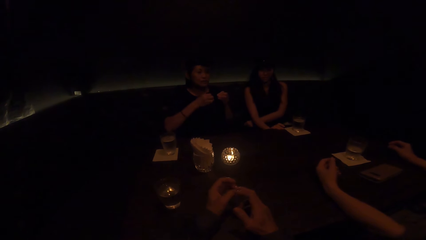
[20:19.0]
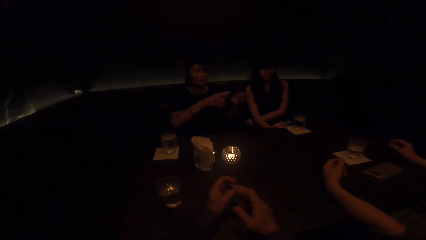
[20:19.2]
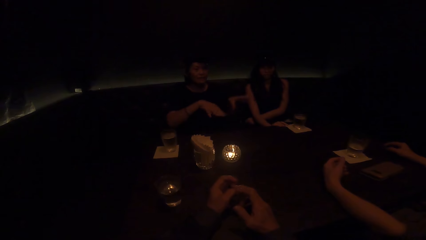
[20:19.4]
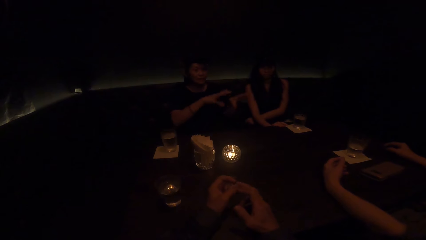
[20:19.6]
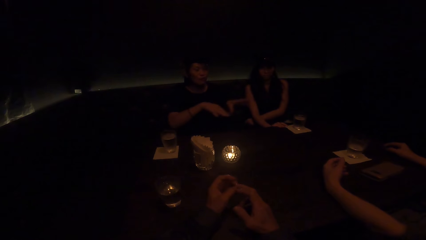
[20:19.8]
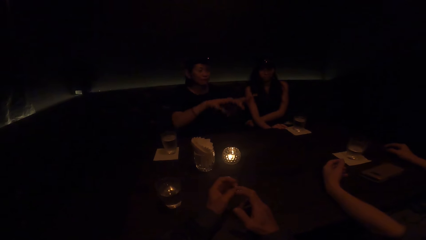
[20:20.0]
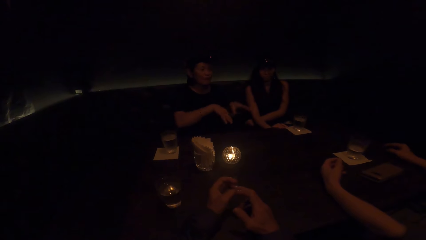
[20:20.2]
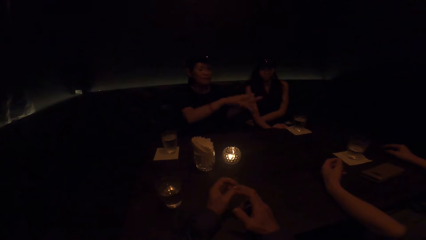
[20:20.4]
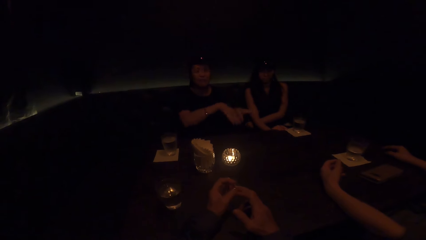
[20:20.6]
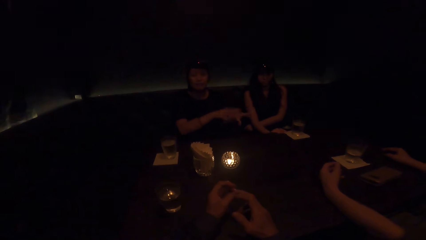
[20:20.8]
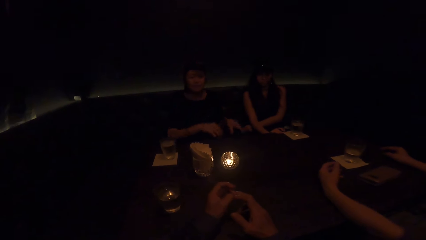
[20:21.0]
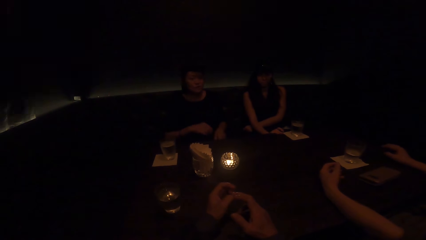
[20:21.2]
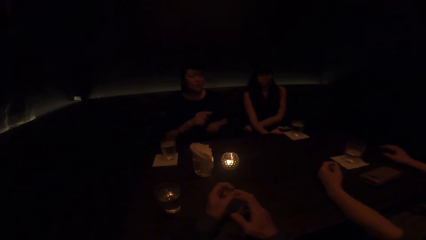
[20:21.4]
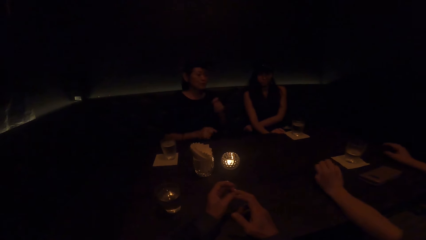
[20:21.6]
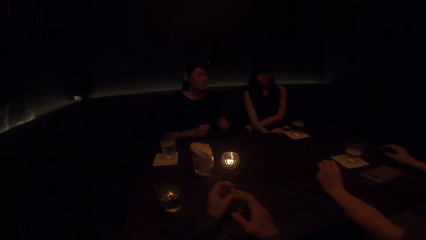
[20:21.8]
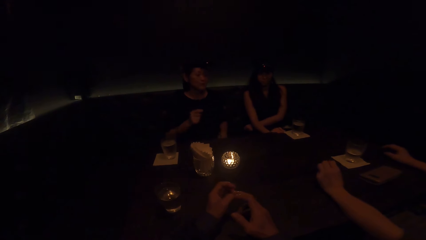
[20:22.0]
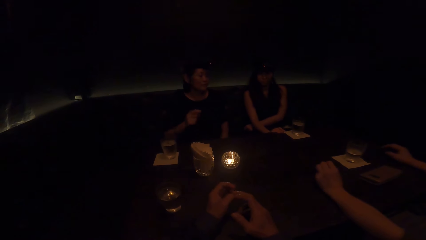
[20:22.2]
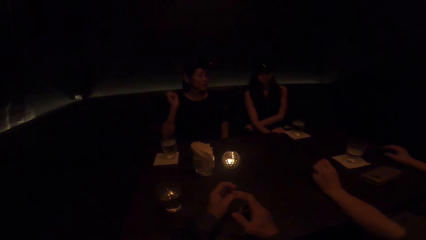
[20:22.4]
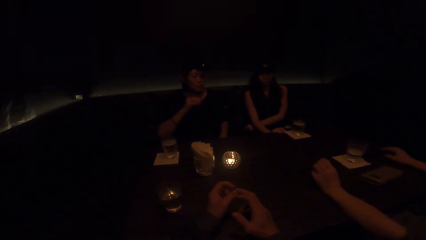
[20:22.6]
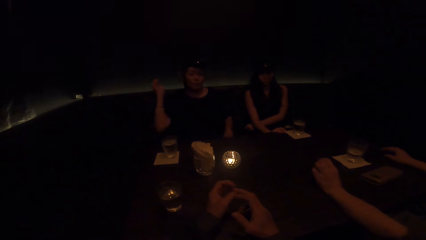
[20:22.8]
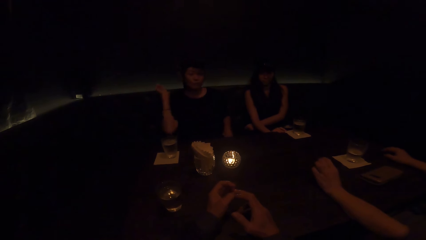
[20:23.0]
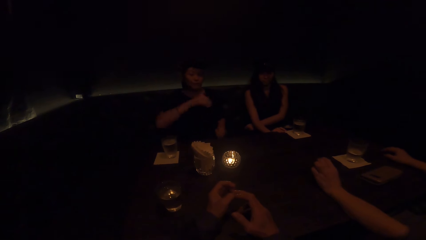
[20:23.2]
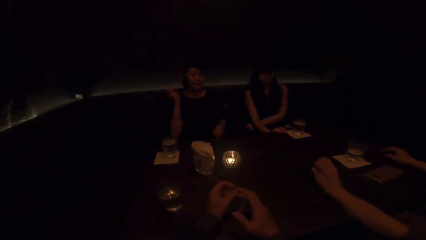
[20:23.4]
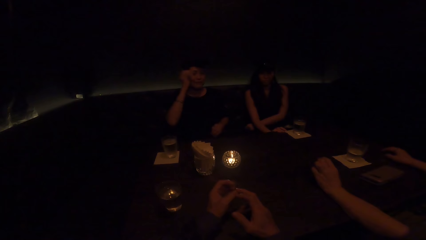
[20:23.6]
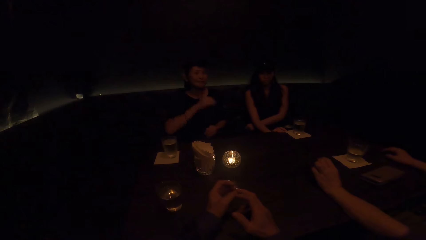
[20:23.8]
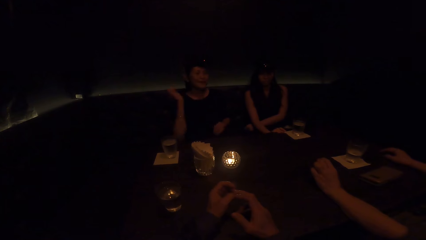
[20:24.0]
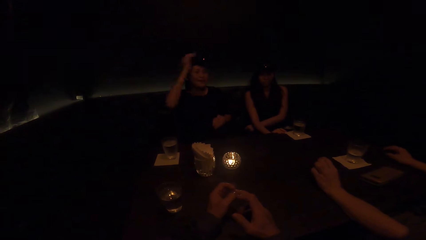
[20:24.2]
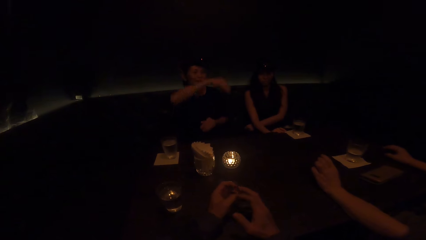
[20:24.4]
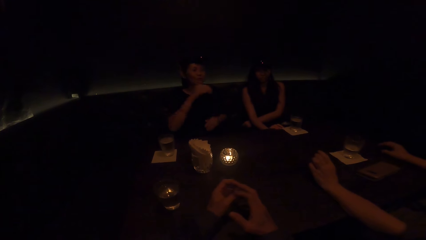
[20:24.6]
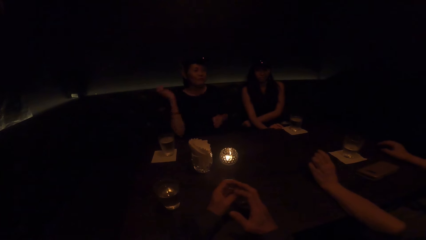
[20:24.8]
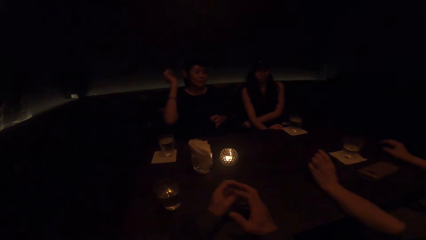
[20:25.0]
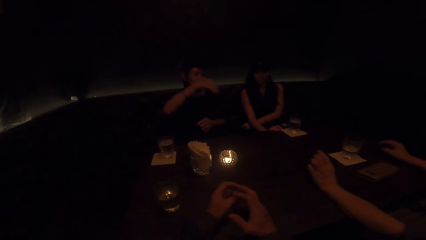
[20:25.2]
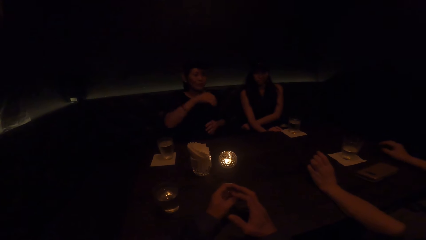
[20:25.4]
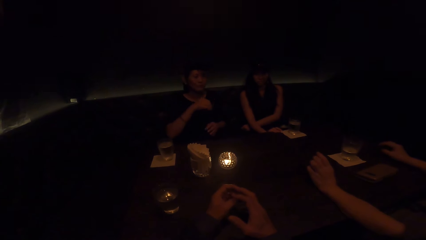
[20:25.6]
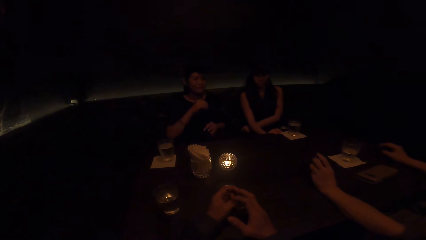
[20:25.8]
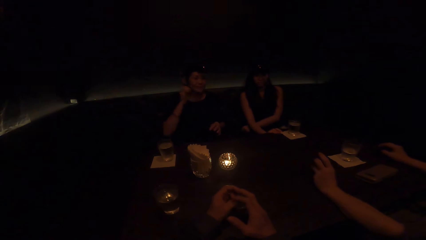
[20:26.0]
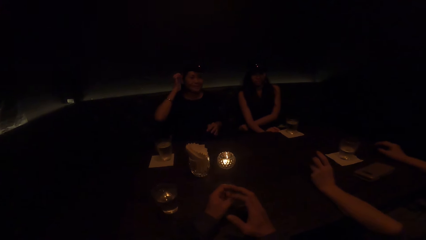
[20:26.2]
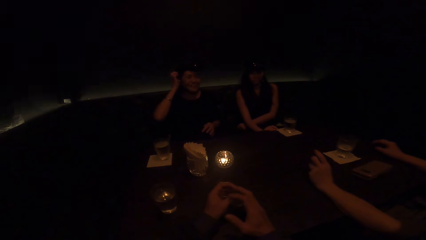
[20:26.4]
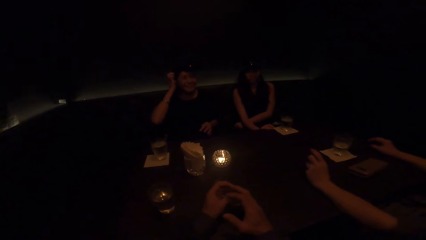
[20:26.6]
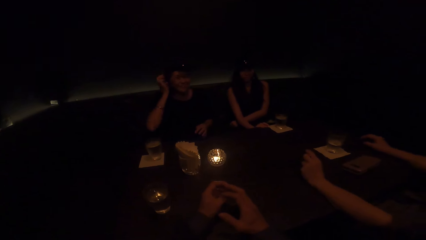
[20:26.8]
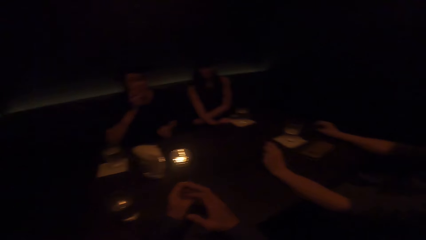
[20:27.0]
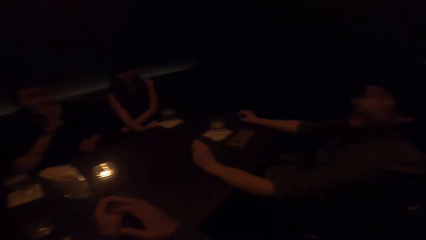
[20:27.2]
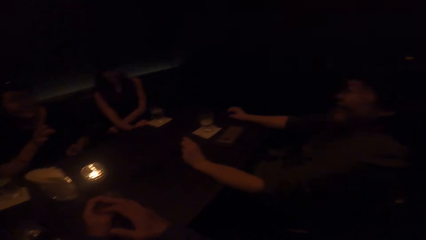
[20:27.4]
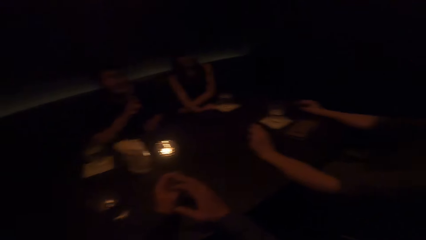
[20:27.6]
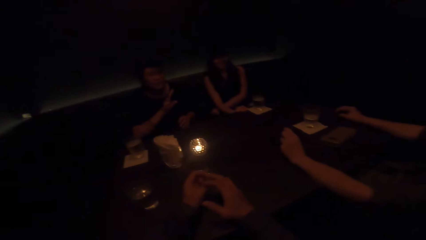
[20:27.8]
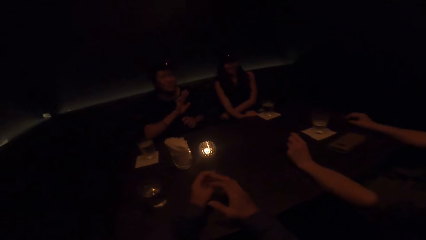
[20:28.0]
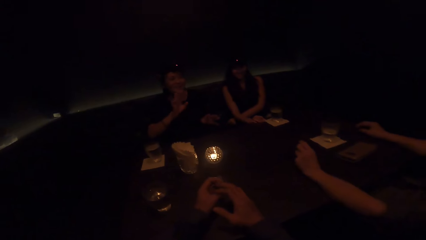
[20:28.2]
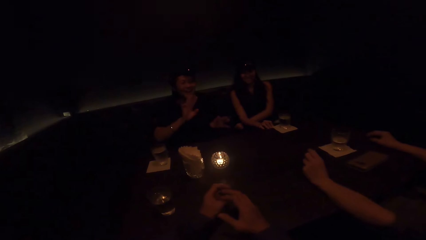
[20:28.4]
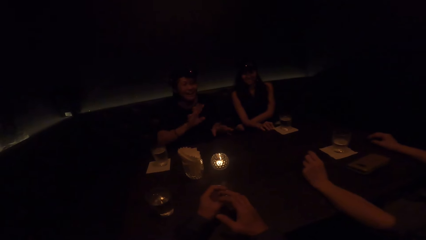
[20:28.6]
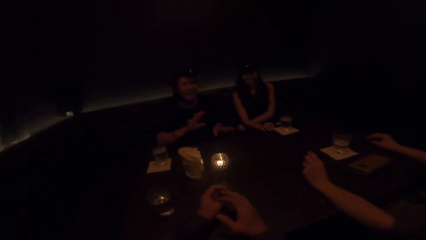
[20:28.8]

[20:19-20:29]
A woman listens to another woman. The other woman laughs.

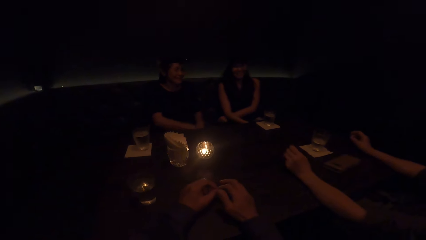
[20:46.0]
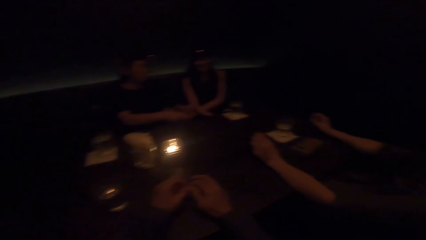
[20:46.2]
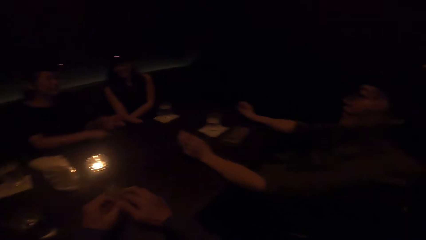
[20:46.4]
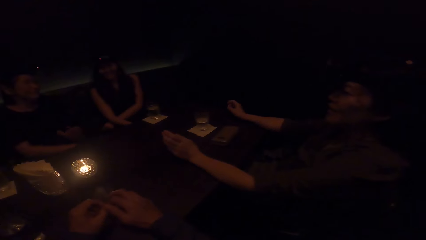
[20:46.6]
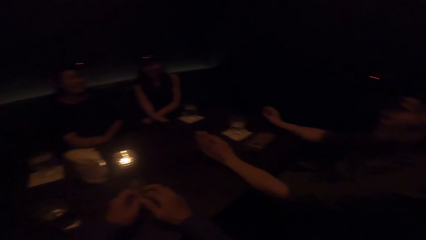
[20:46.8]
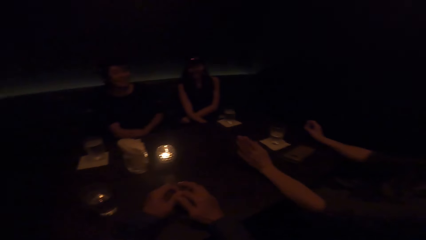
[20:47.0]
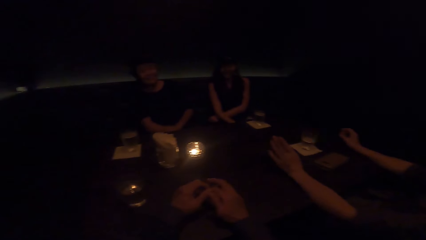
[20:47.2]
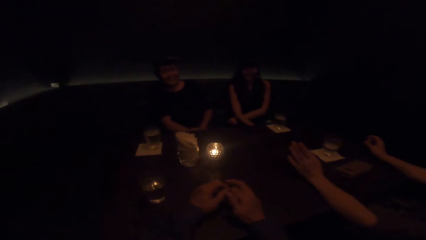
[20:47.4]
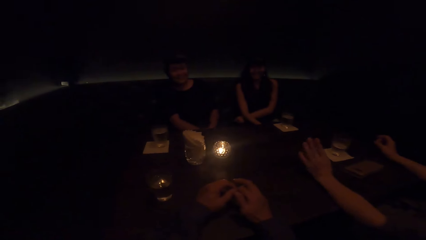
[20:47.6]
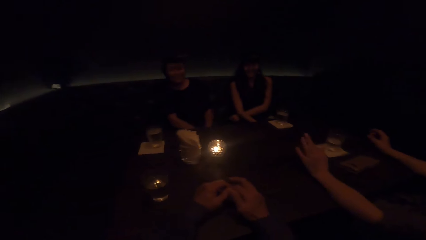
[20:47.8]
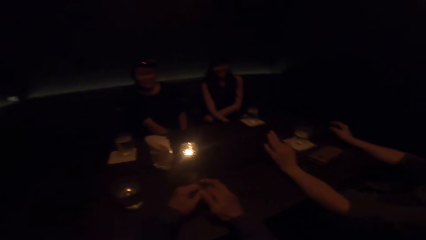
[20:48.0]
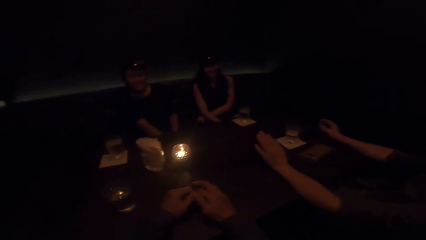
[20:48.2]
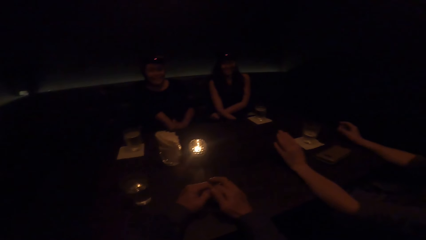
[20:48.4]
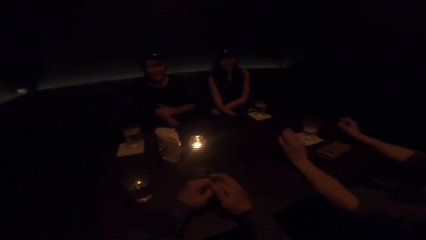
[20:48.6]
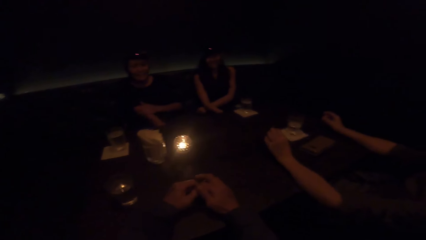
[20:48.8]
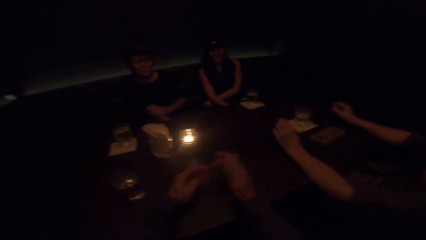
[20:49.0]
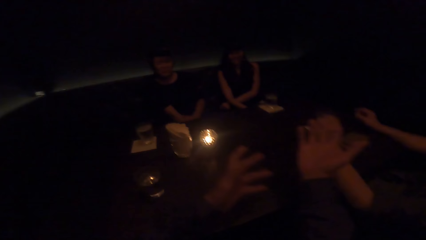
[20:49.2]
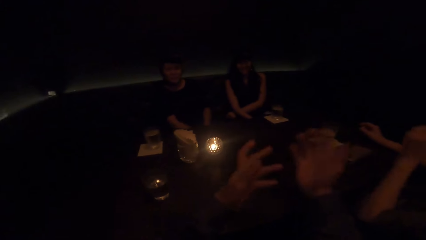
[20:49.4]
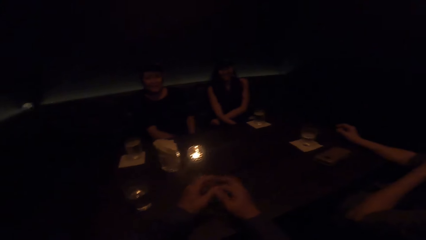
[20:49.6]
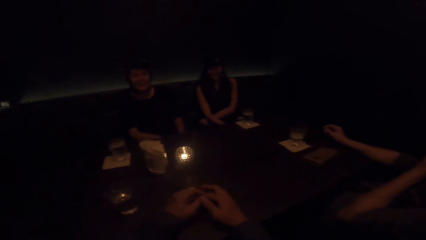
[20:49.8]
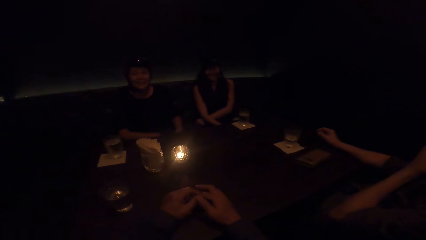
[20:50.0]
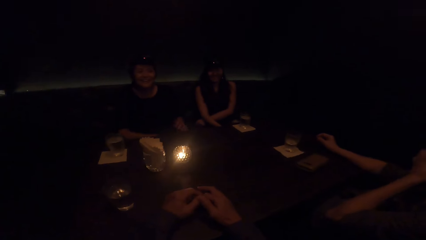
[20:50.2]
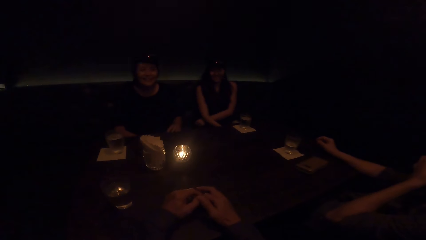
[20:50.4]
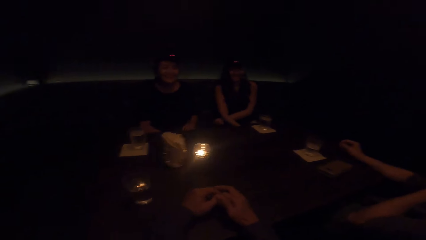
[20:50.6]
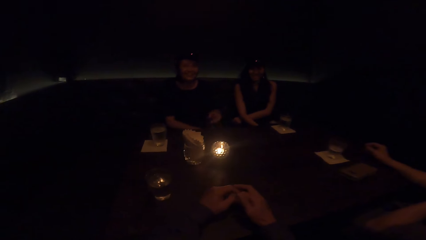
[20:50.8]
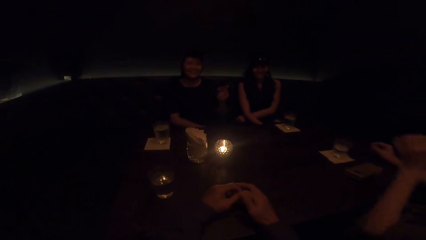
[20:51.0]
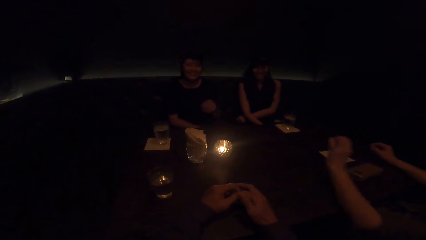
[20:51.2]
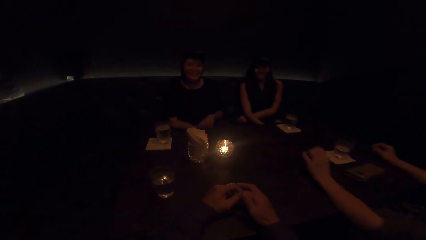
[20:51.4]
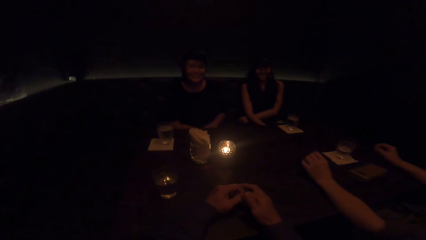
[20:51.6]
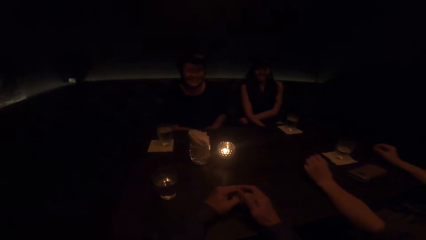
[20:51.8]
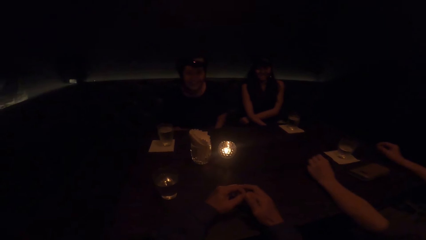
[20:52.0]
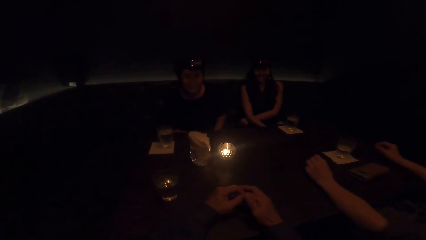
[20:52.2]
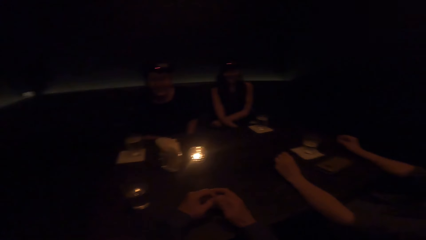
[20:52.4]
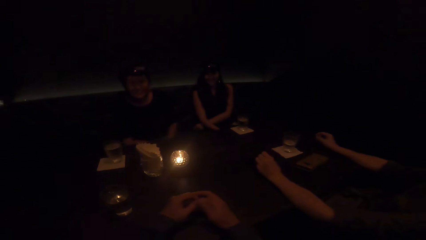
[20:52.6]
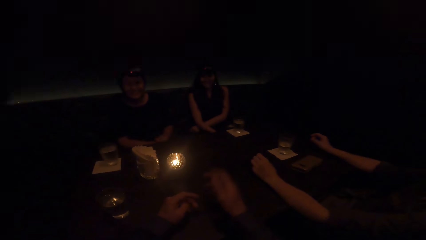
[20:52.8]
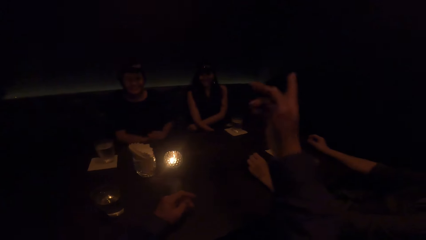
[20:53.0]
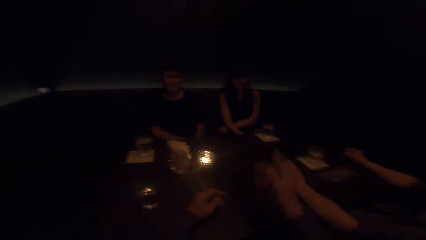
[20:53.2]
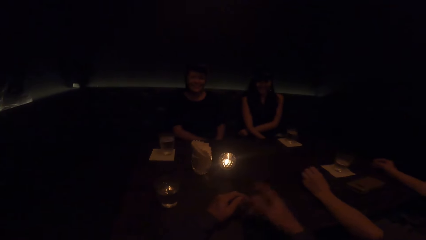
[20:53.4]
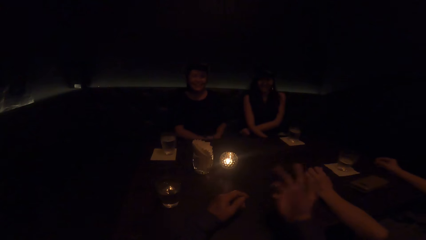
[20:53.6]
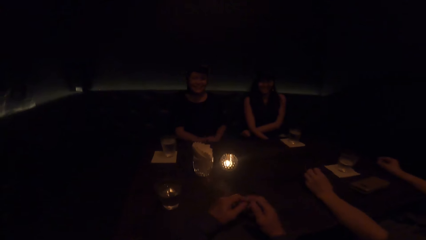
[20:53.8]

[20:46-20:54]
A woman puts down her hand. Another woman stops demonstrating with both hands. Another woman laughs. Another woman touches her face and puts down her hand.
